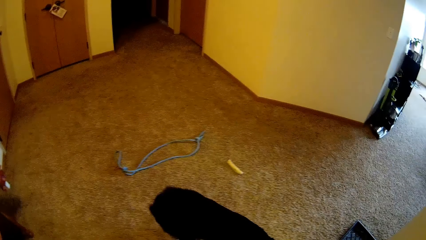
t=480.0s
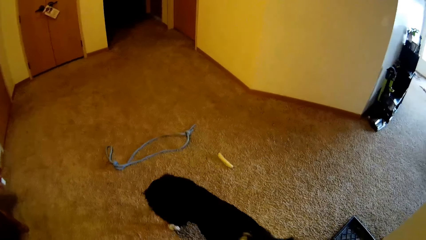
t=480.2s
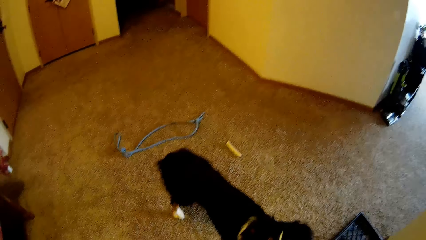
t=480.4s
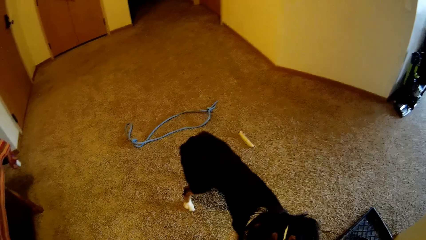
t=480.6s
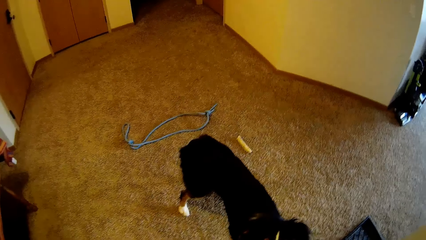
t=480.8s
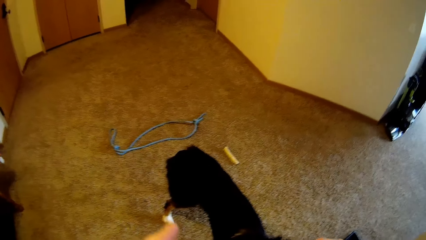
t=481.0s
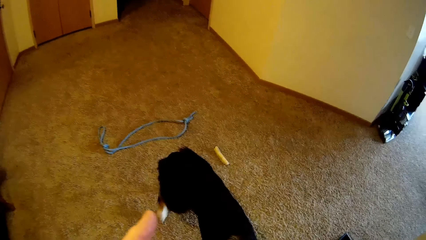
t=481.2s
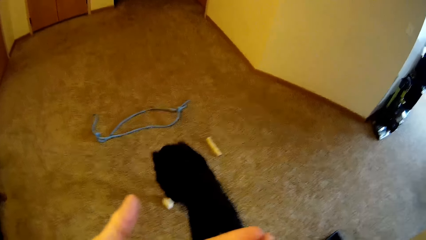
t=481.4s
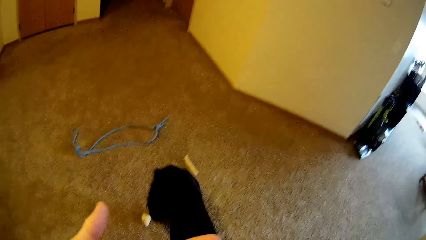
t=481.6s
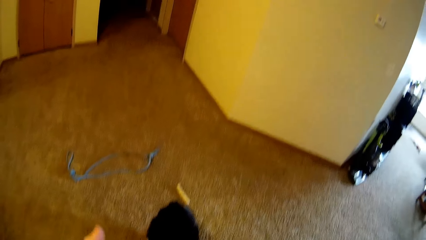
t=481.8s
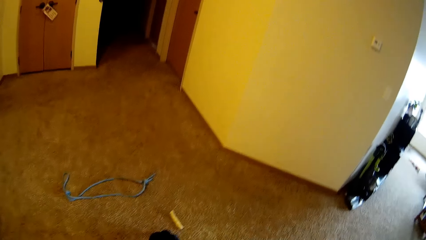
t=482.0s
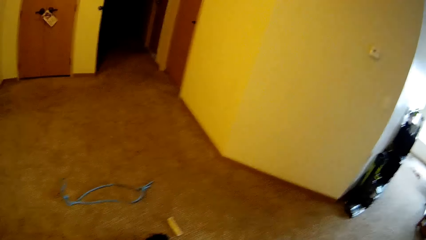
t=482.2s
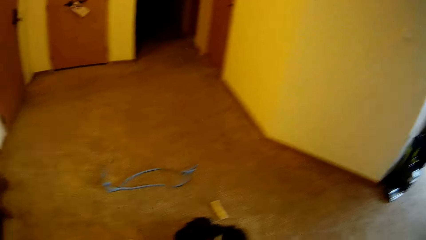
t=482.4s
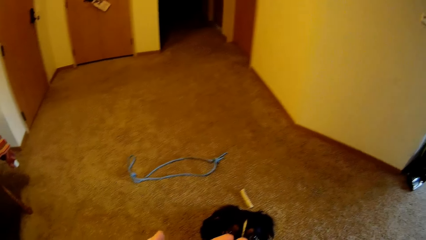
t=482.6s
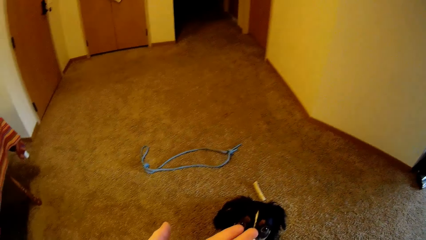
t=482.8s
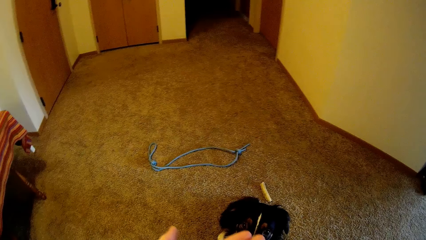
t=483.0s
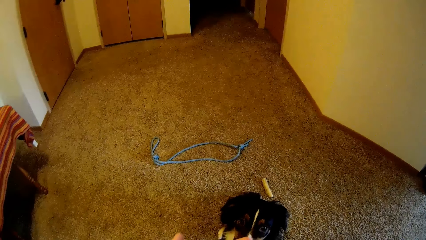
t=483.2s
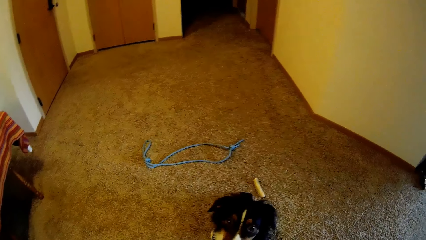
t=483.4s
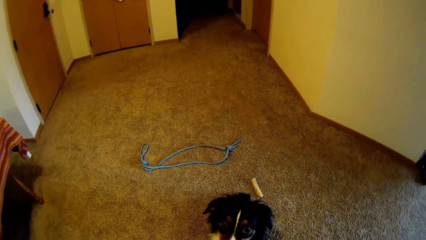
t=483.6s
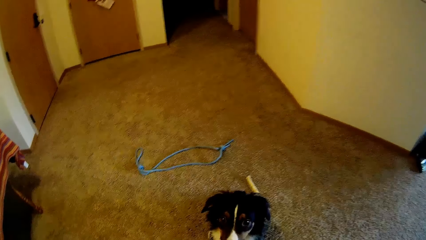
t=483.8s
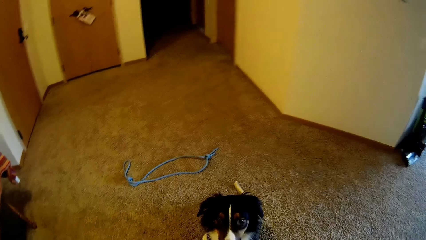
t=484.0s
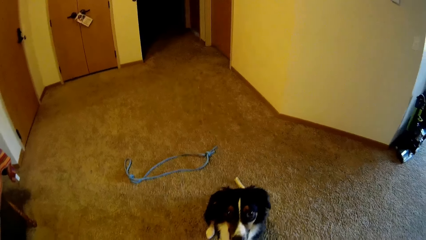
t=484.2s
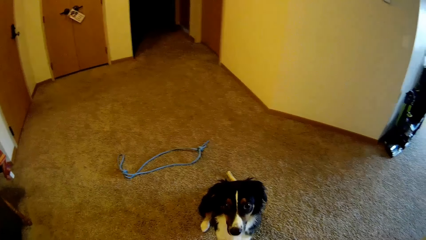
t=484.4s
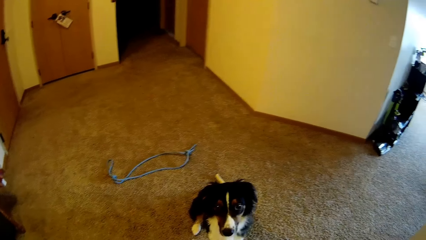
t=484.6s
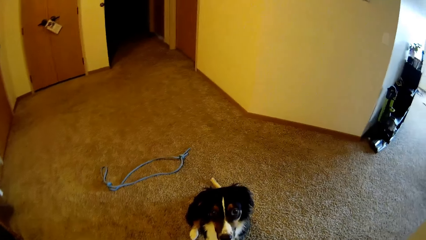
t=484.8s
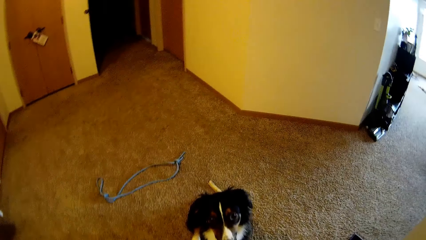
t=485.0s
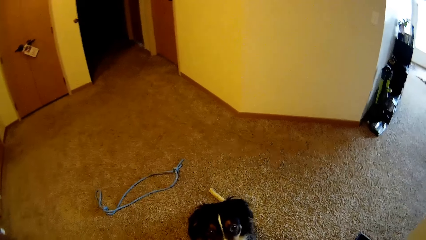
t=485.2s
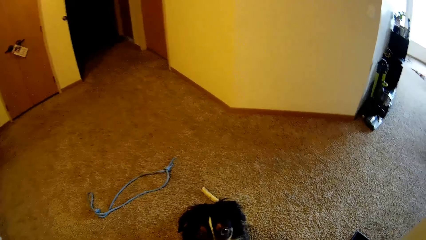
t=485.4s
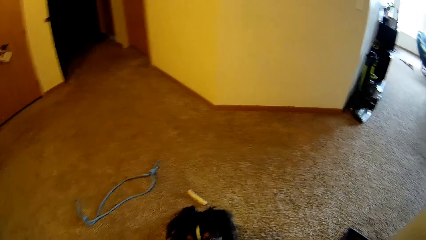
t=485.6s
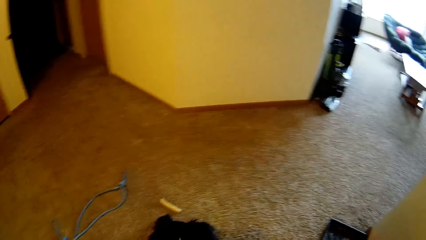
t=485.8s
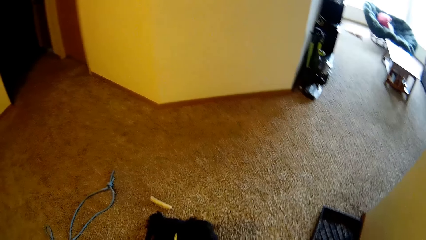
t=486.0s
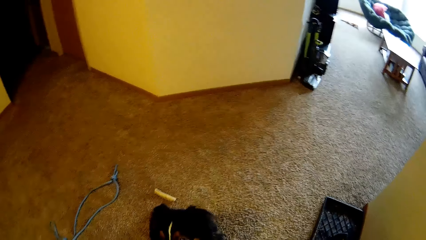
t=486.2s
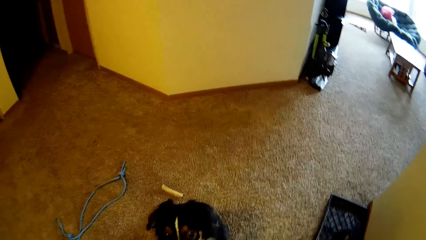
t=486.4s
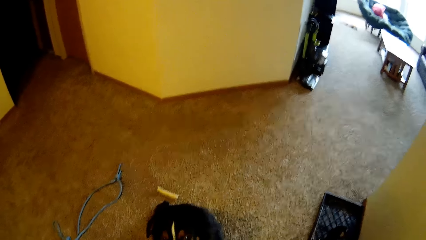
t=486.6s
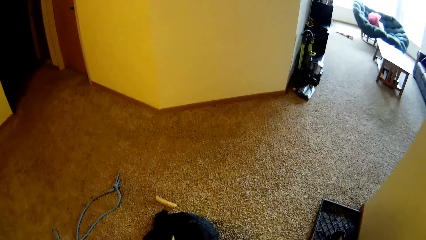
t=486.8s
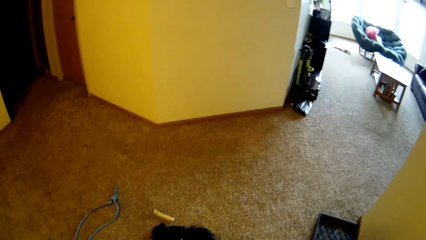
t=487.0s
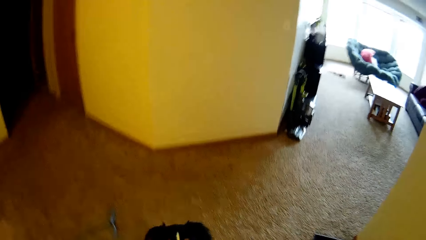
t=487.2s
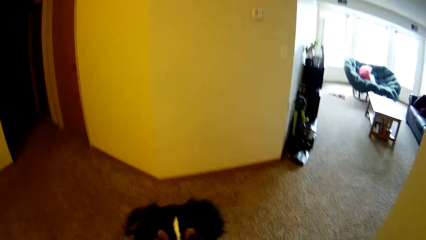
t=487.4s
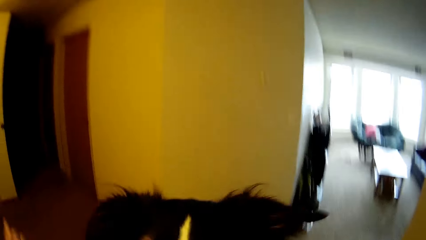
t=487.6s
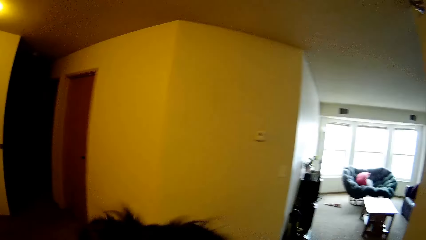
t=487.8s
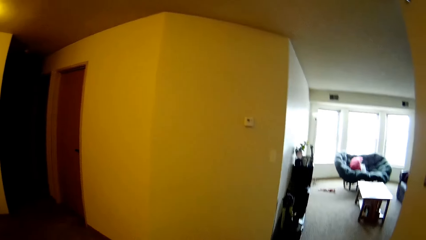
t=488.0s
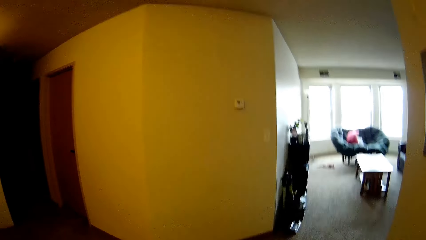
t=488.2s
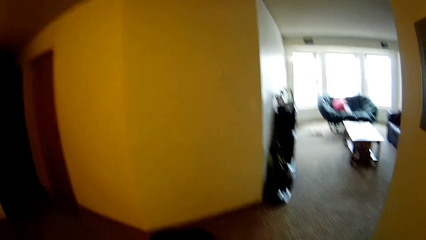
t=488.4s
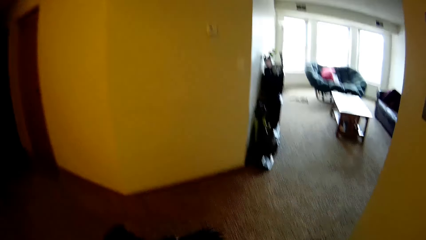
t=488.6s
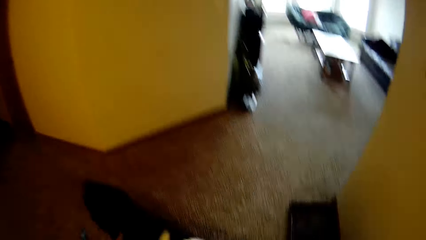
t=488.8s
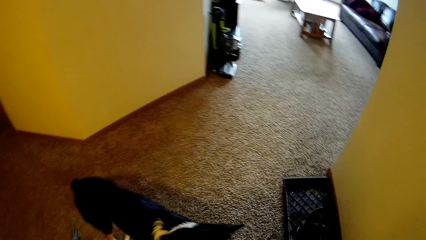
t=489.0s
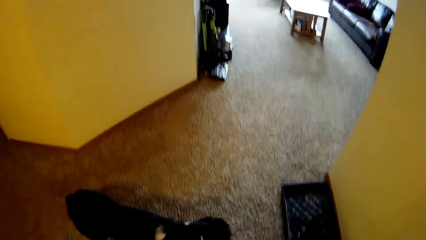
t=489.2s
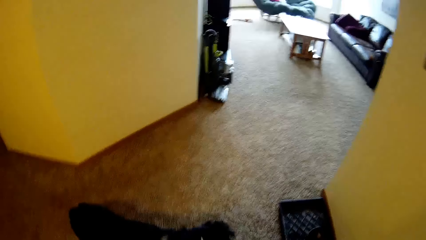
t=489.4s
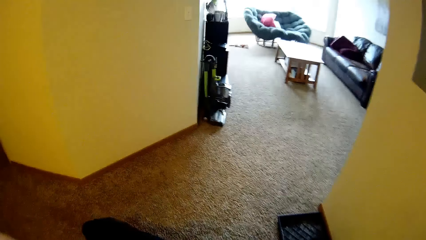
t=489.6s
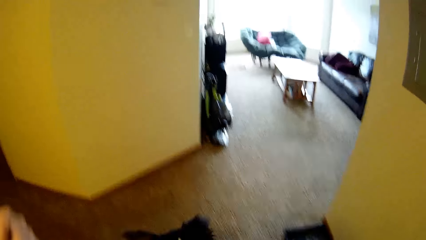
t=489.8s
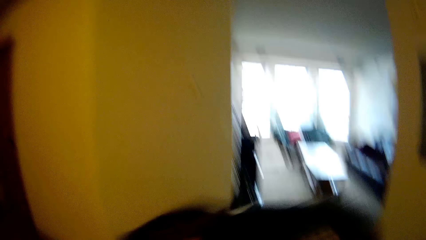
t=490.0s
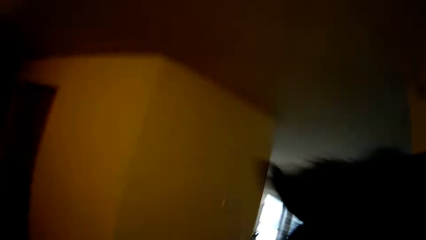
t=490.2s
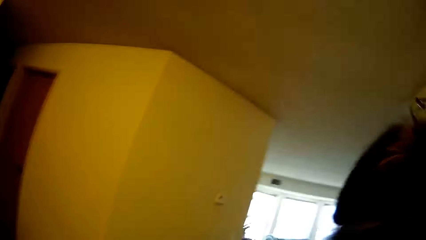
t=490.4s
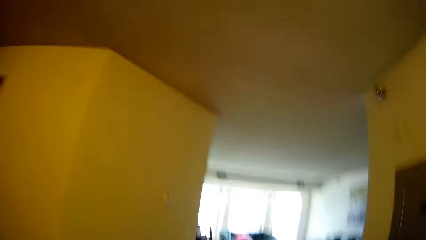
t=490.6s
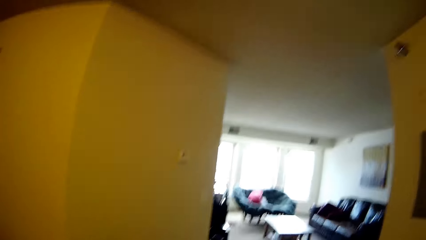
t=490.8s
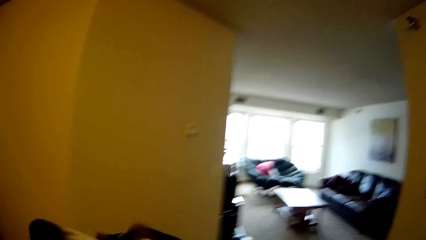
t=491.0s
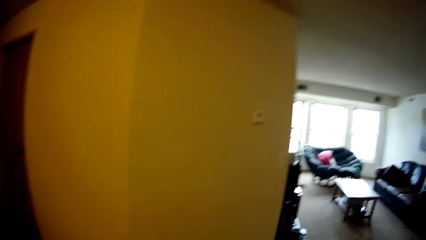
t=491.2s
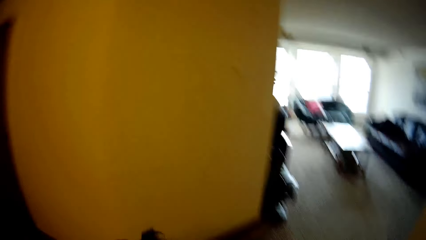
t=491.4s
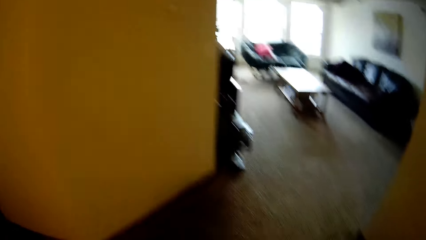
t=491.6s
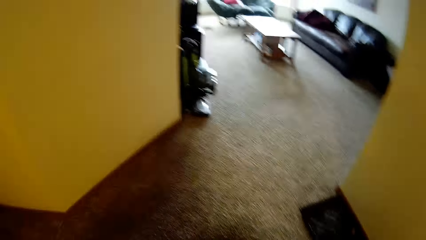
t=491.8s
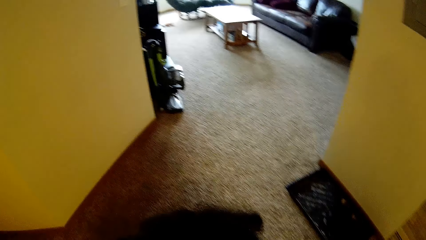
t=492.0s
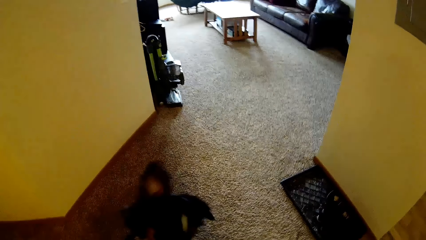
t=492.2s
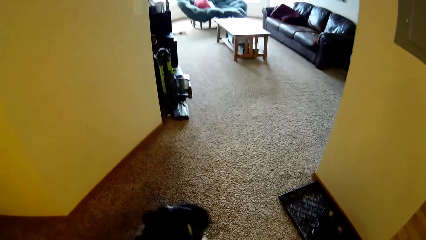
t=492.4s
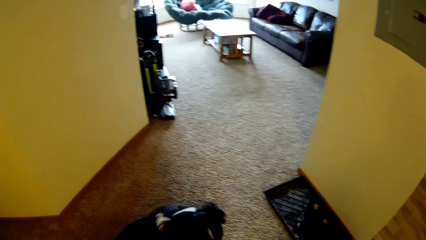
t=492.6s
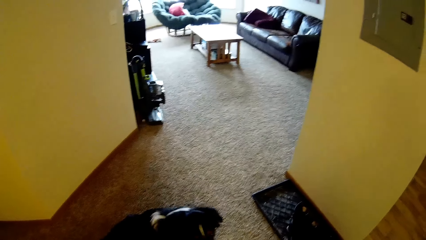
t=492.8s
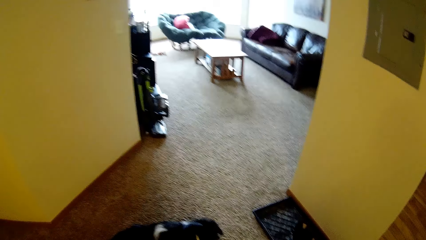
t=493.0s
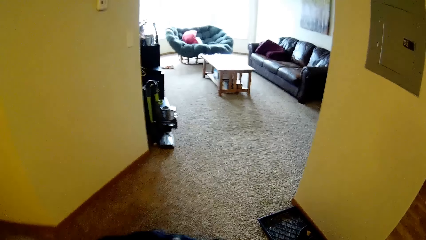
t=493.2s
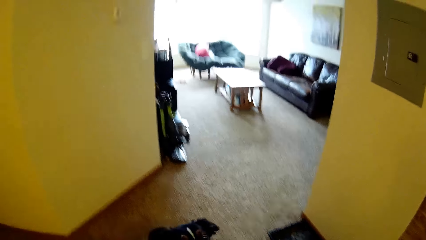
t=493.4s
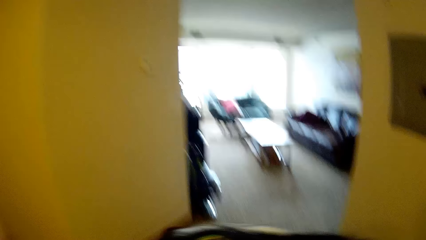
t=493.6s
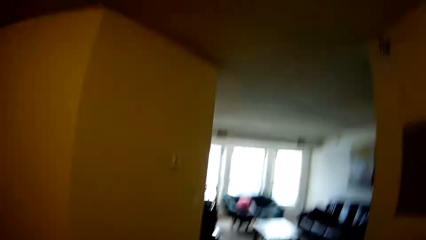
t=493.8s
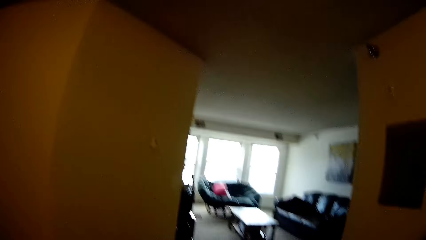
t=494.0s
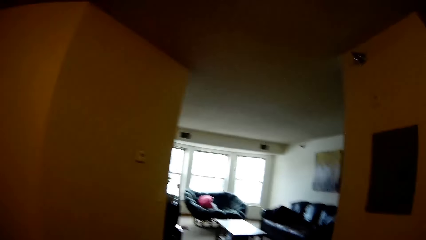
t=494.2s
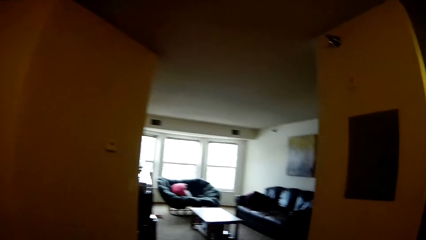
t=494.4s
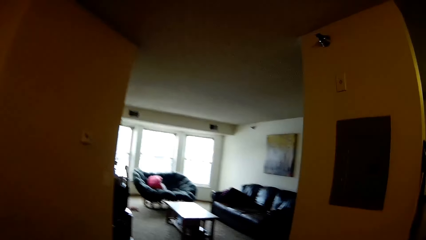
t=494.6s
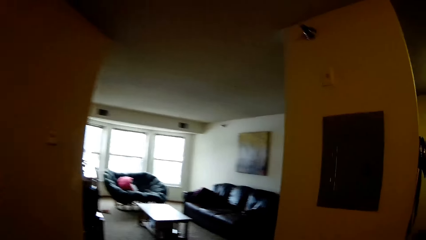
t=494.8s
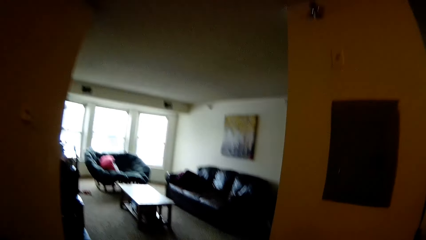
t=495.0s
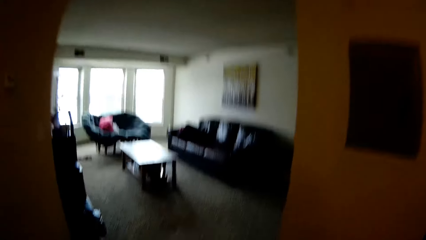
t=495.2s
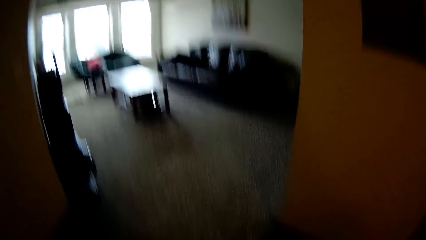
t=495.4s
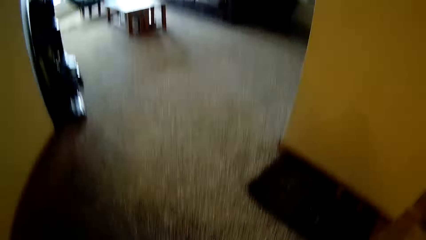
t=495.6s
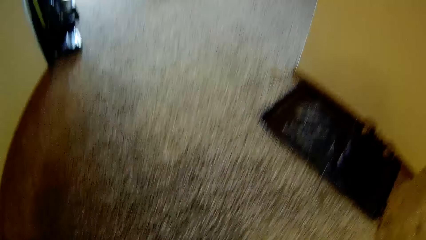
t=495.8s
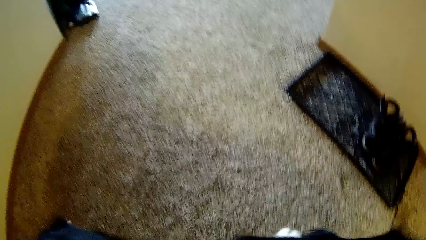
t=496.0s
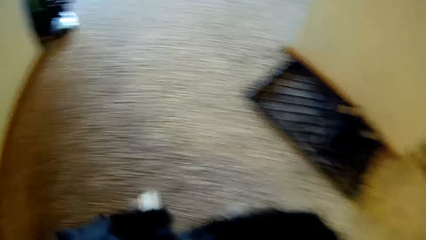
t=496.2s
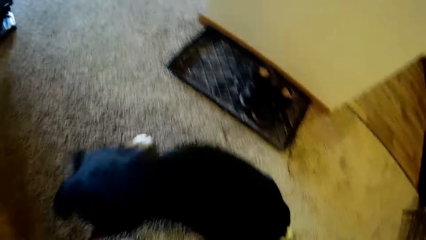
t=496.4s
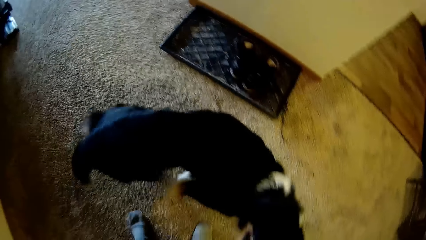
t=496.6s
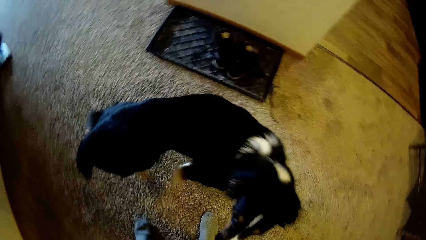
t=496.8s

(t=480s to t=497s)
The camera wearer opens the left hand. They move towards the dog. They interact with the dog, and throw something to the dog. The dog jumps towards the camera wearer.
